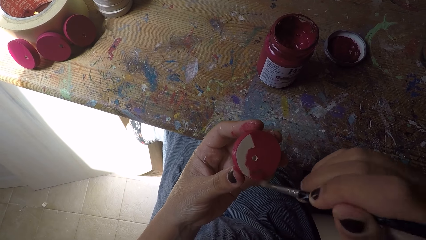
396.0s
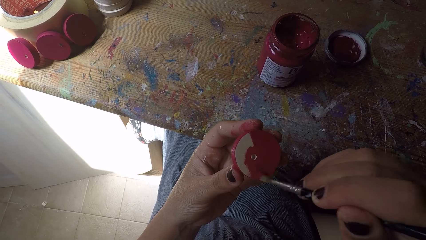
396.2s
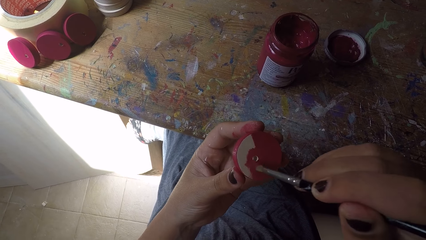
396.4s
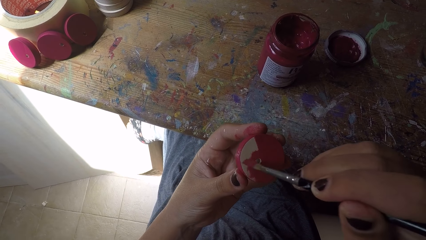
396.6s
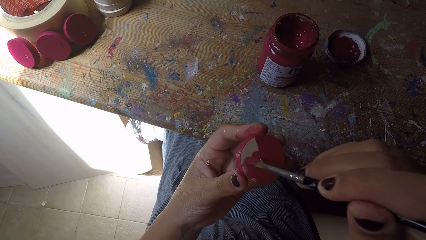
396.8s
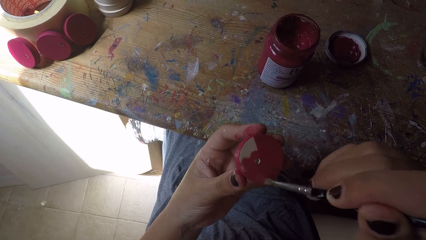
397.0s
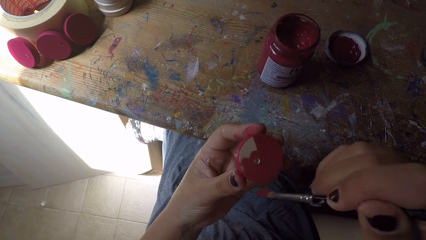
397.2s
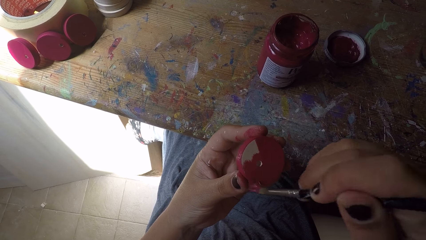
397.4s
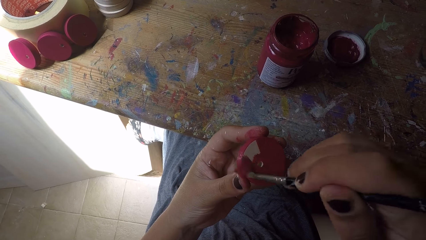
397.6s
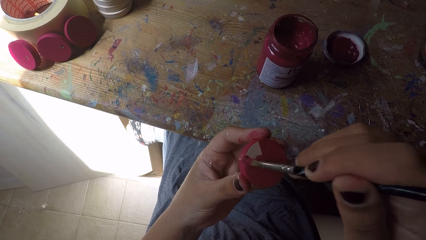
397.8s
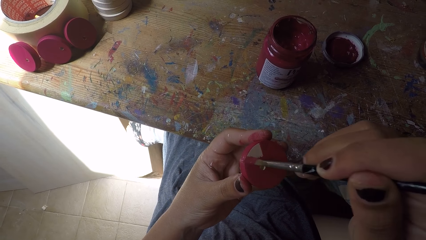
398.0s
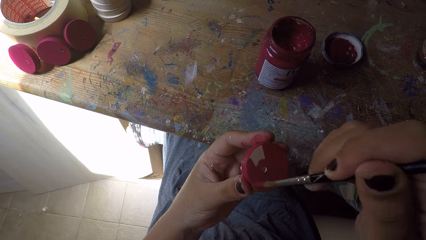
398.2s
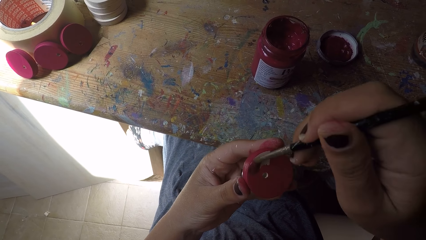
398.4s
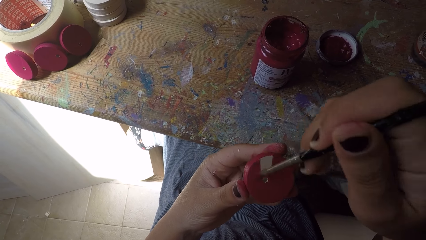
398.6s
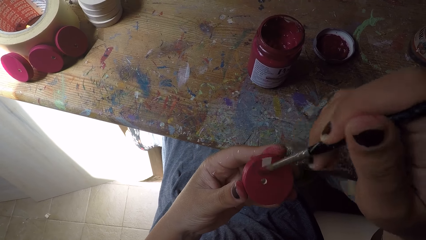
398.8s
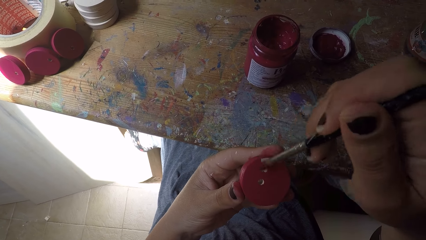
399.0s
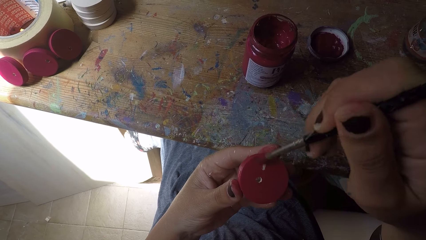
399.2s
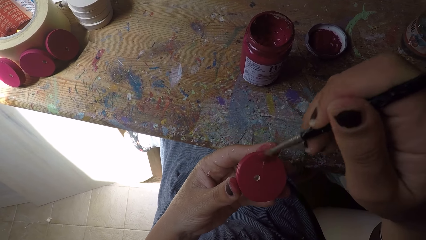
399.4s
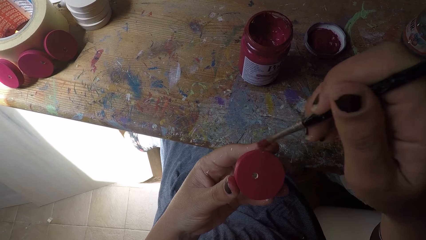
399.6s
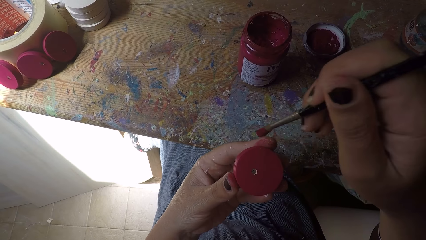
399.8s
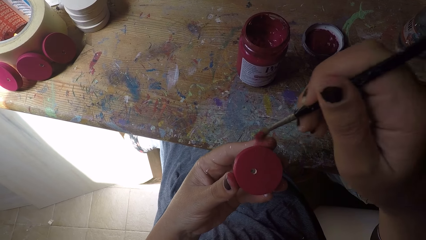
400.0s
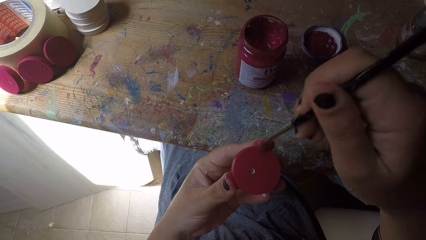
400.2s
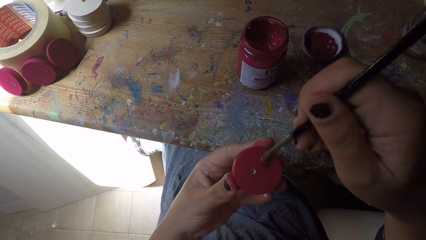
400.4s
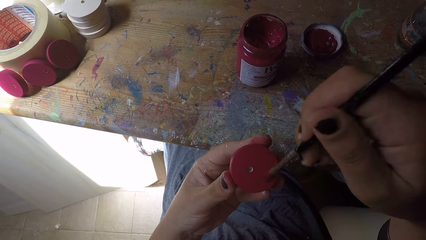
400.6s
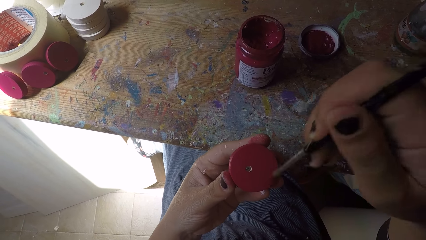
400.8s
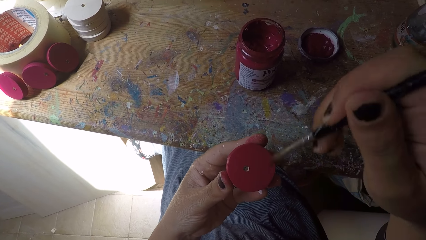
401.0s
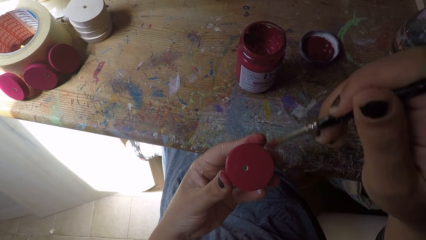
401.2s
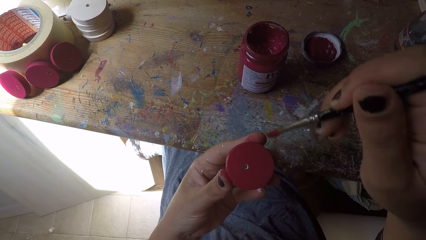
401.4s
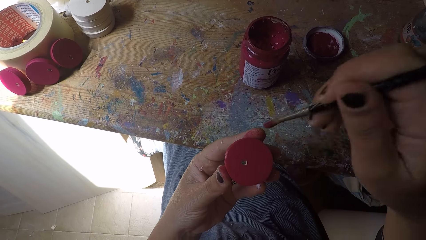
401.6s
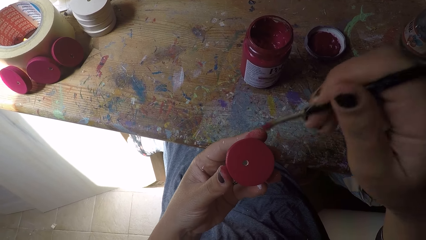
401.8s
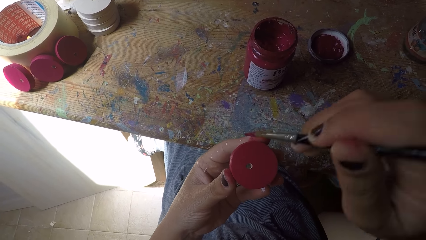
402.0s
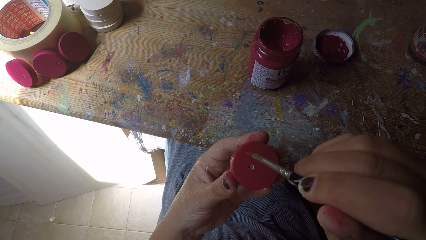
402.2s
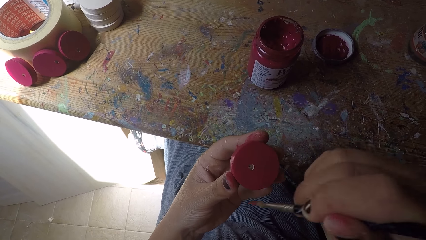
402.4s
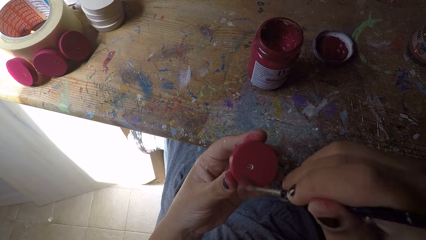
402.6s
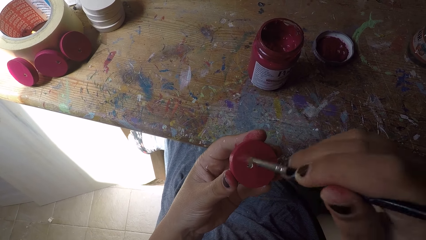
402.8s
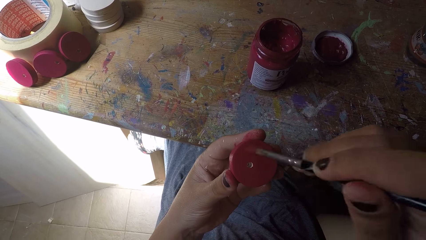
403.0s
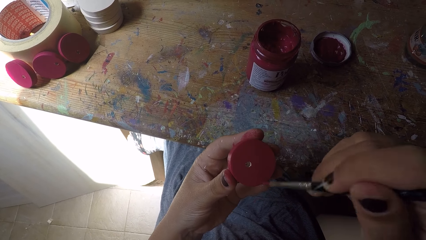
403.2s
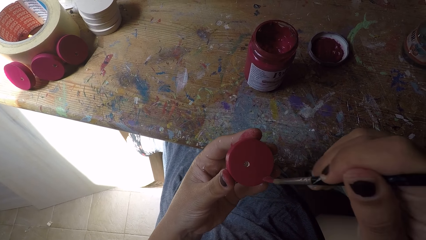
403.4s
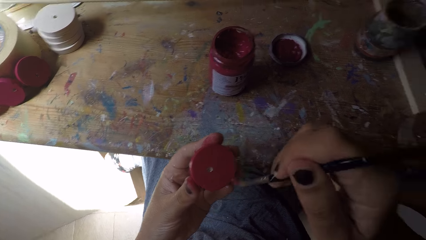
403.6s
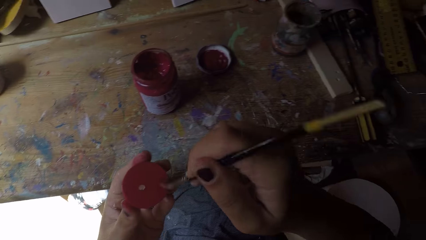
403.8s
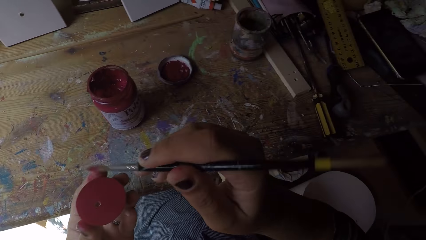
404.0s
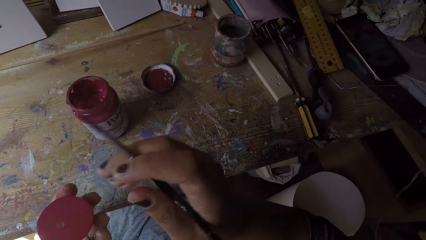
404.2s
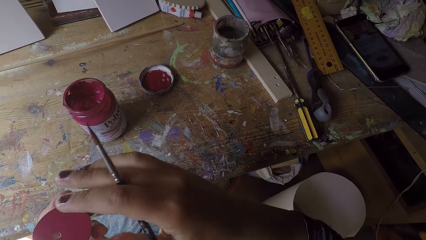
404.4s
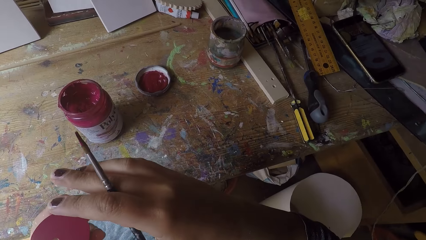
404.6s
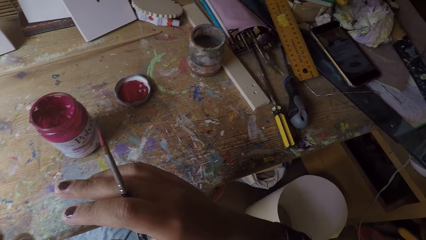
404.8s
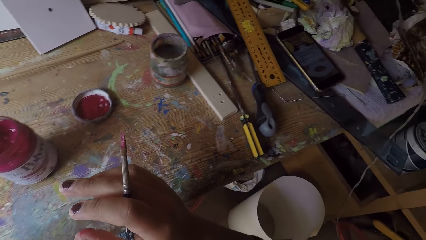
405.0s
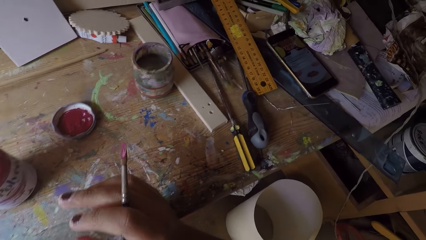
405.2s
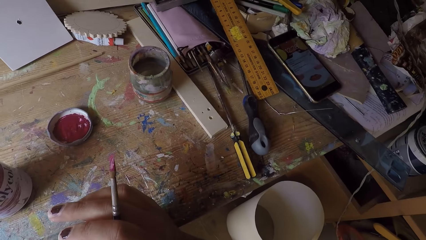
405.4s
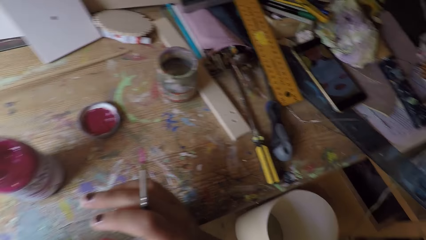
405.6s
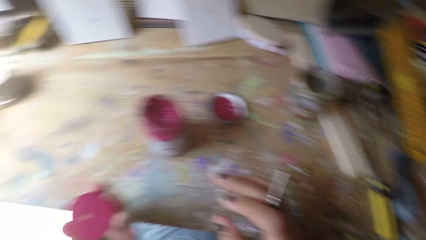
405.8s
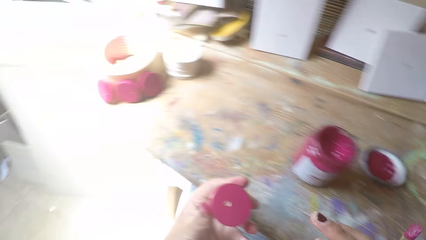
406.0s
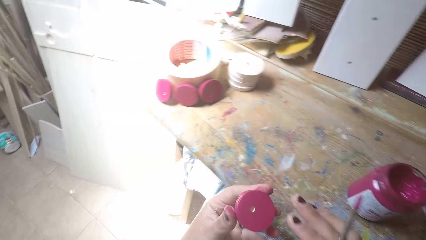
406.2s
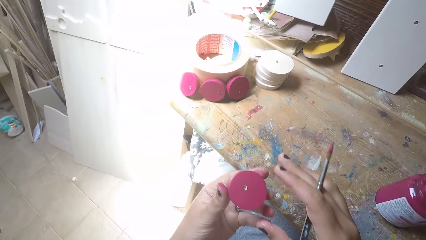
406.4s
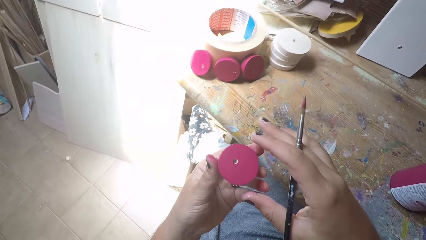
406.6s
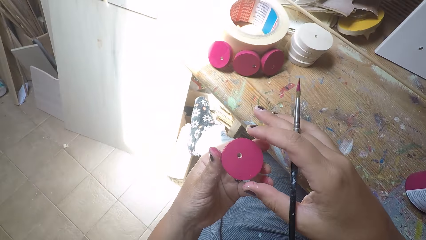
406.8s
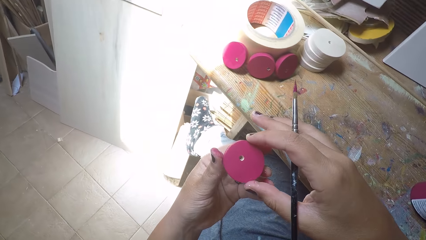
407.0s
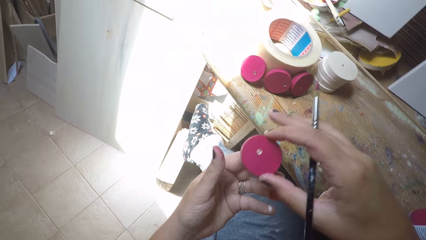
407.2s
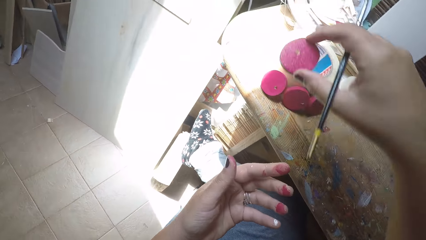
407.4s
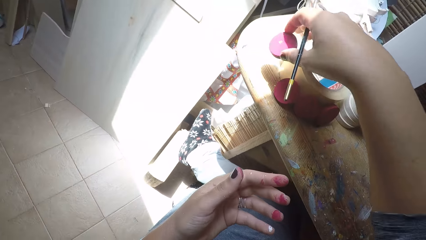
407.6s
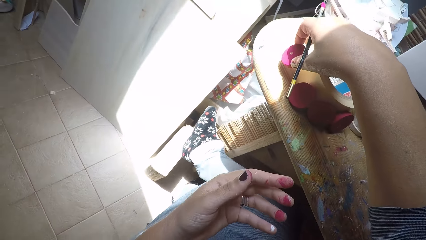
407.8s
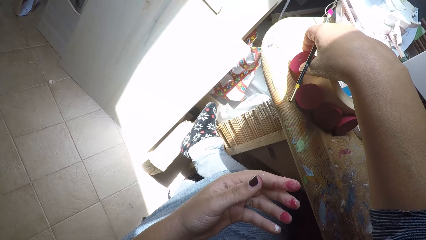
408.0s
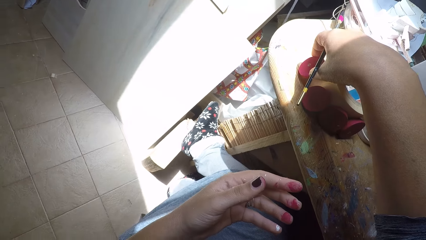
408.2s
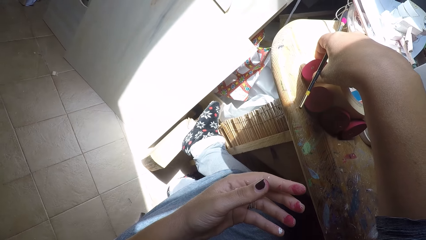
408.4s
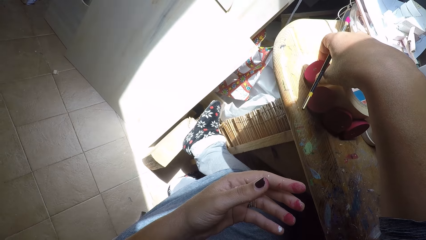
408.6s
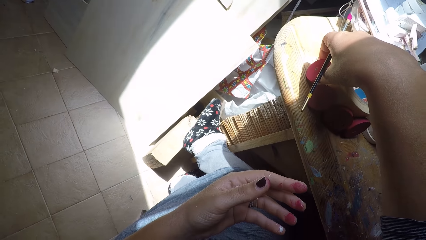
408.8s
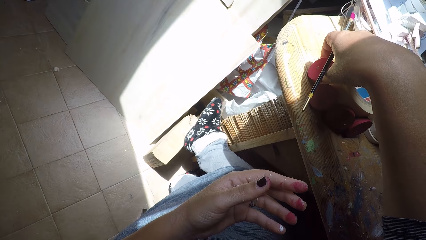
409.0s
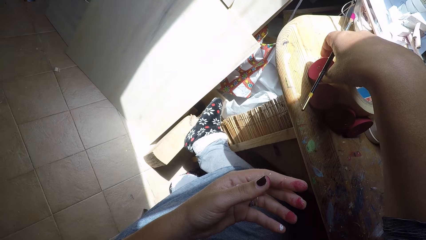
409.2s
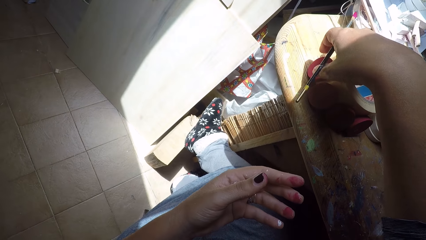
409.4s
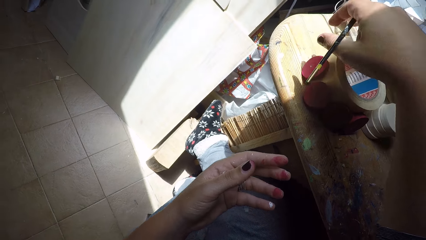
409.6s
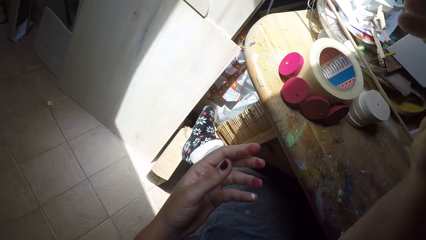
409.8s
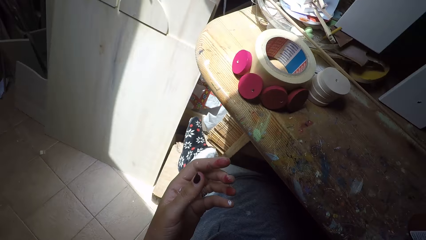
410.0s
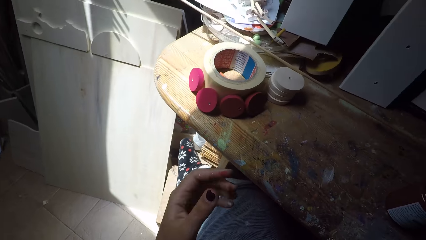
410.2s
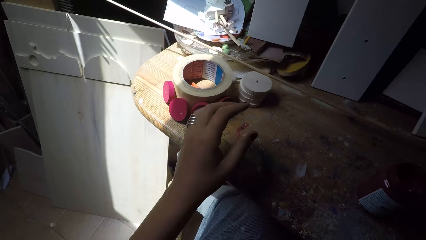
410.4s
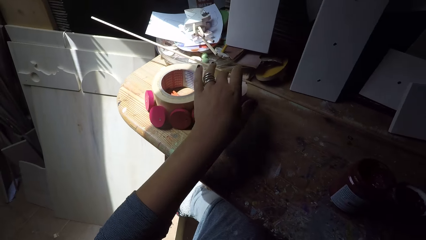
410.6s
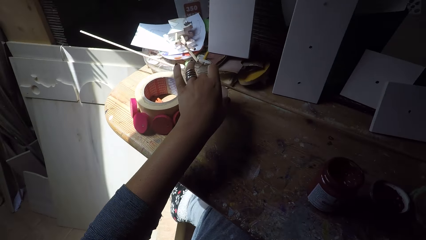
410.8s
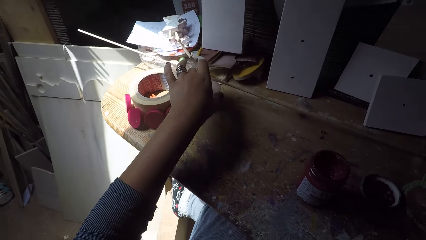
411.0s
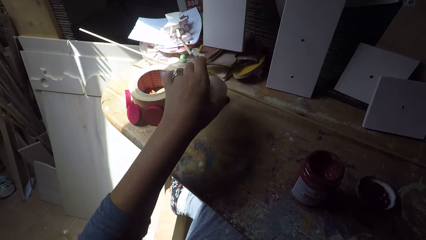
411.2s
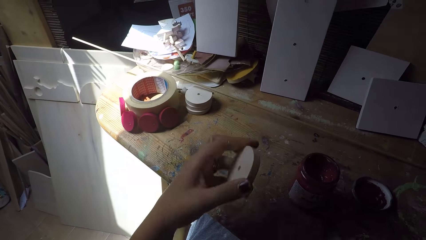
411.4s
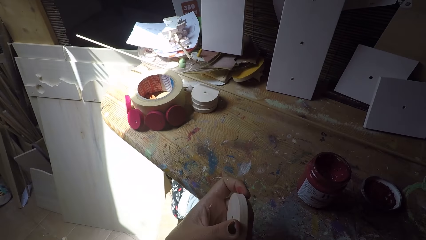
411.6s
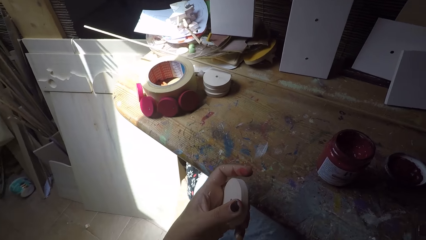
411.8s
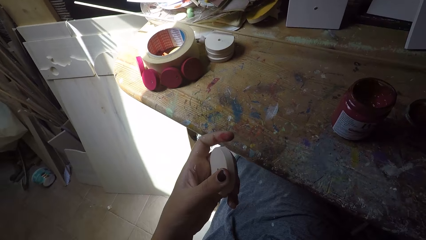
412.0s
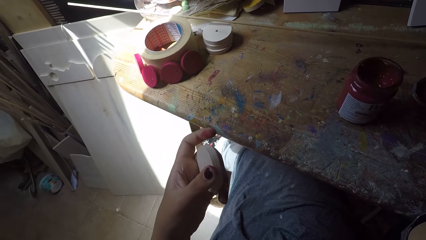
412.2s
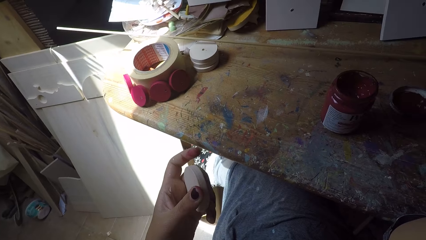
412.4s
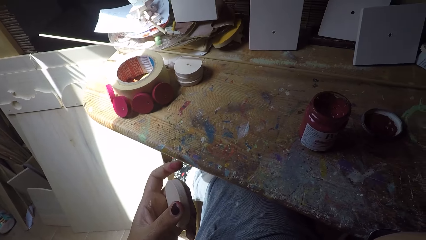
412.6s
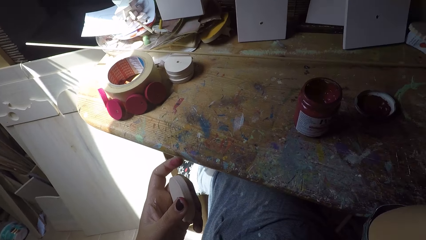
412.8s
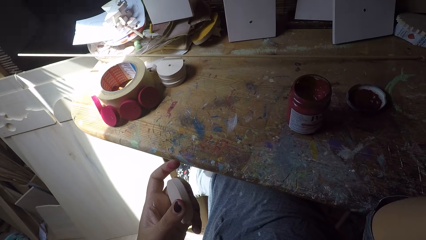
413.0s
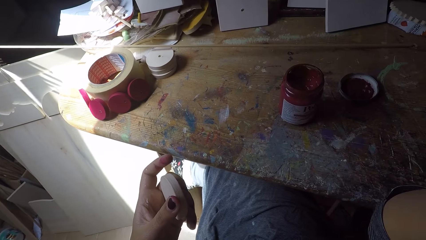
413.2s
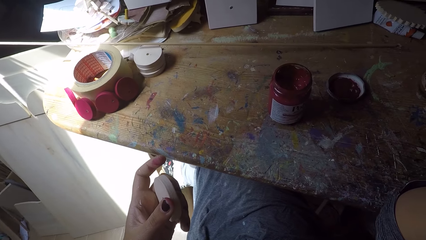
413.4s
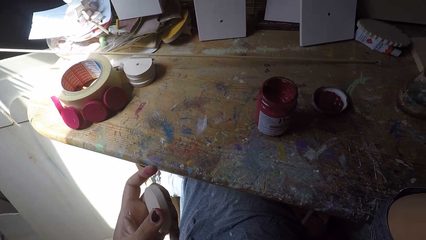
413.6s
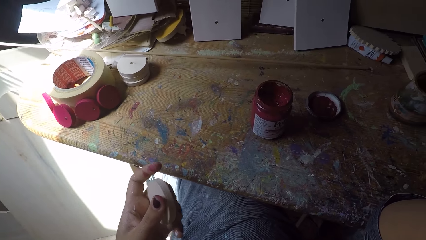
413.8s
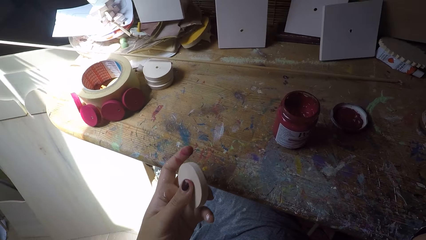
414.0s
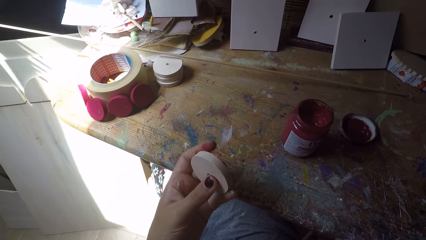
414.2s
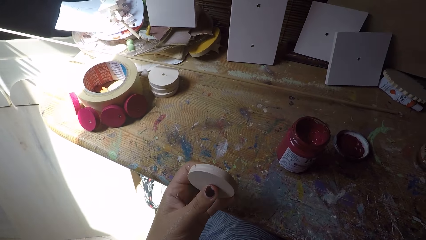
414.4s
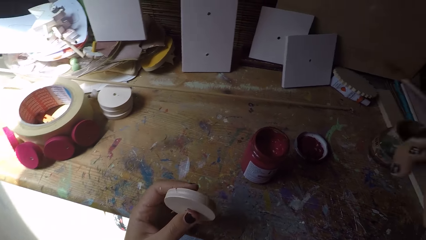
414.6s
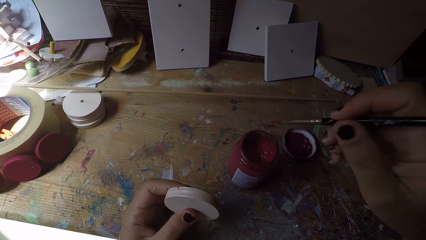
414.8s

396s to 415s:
The camera wearer adjusts the wood circle piece or wood ornament. She leans towards the workbench. She passes the wood ornament from her left hand to her right hand. She drops the wood ornament beside the sellotape on the workbench with her right hand. She picks another wood ornament from the workbench with her left hand. She adjusts the camera on the head using the right hand. She cleans her face with her right hand. She adjusts the wood circle piece.
